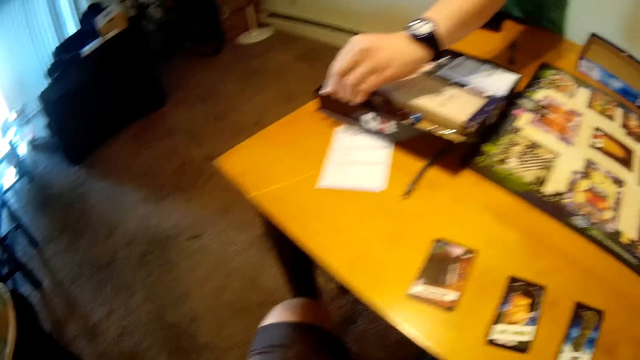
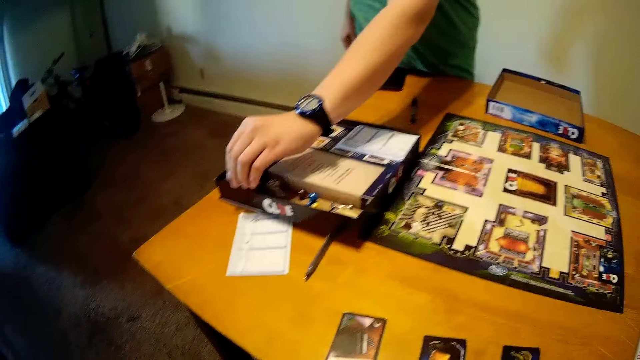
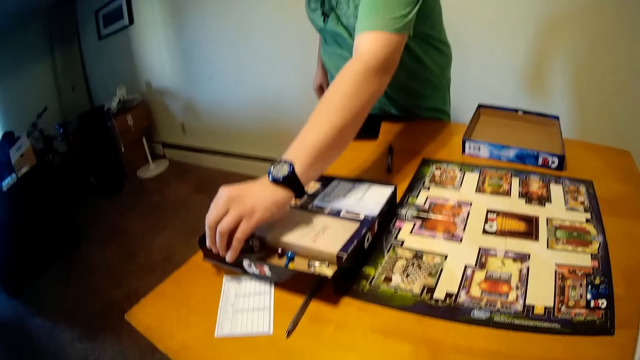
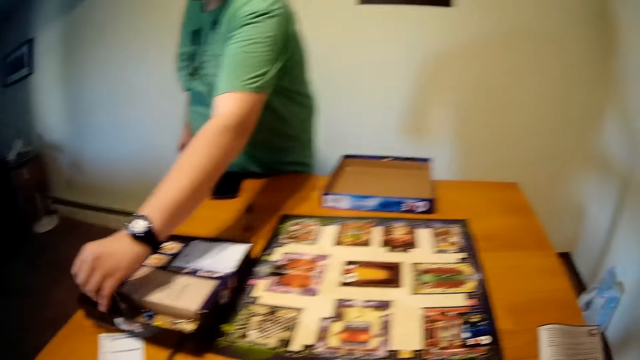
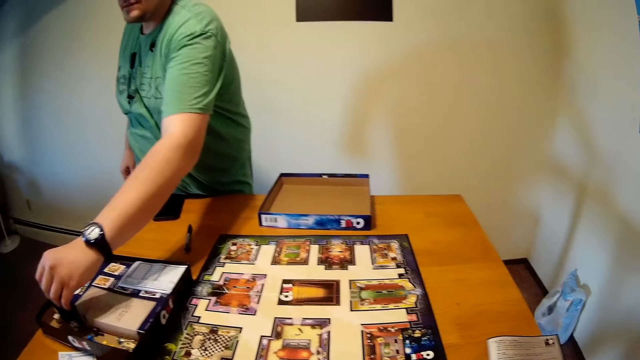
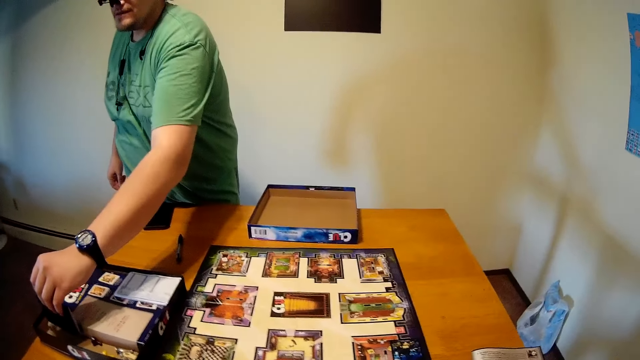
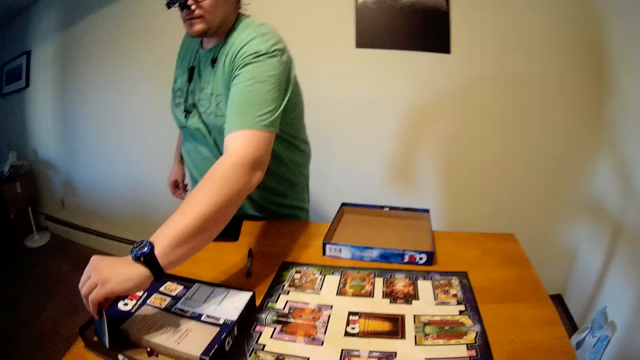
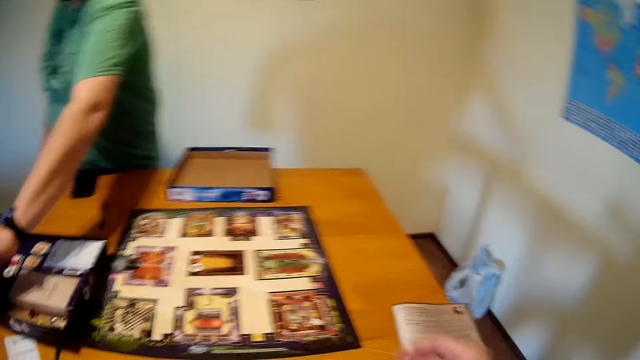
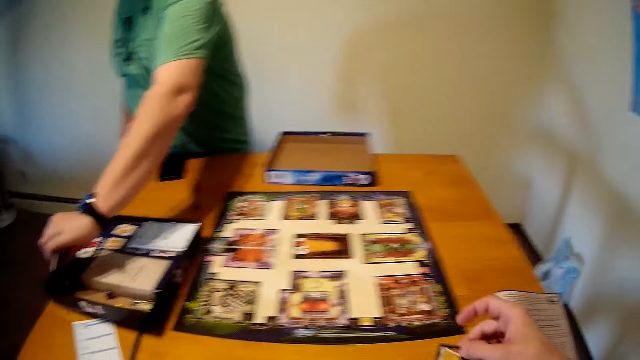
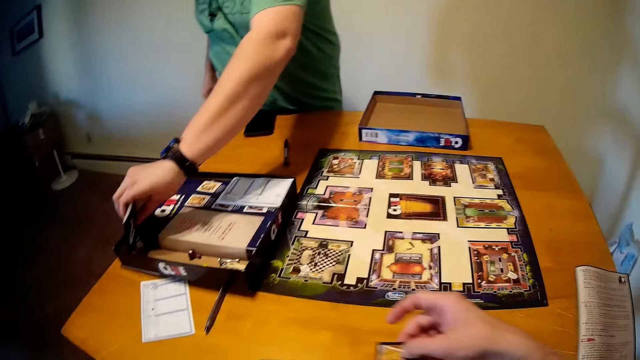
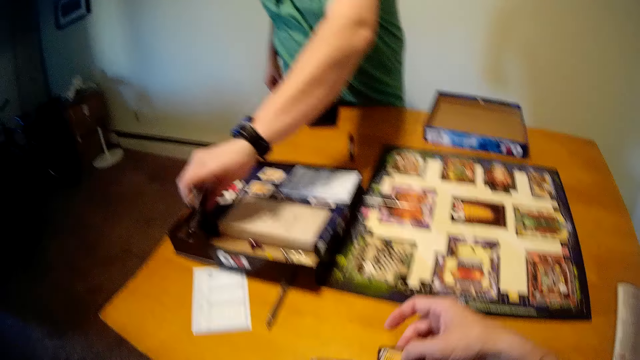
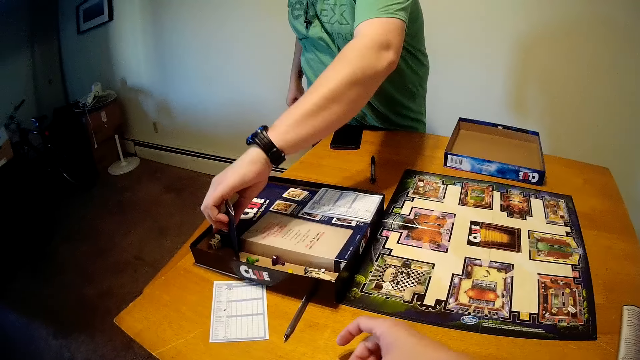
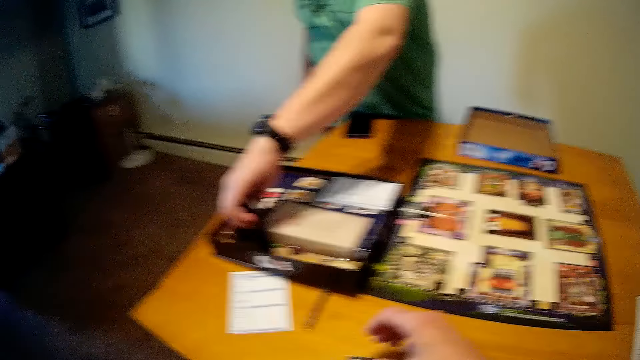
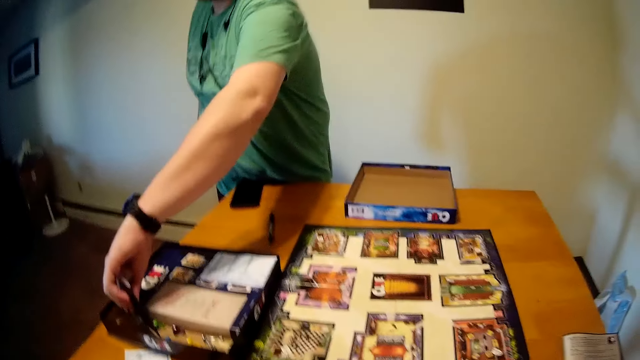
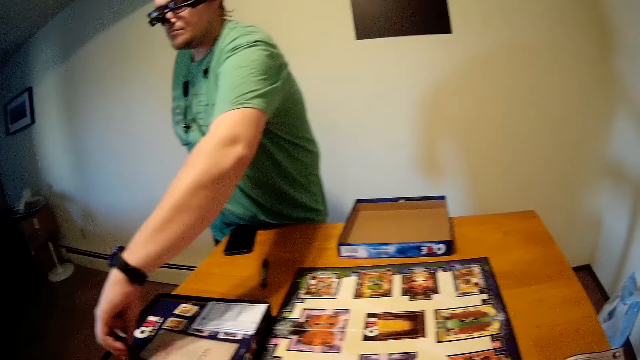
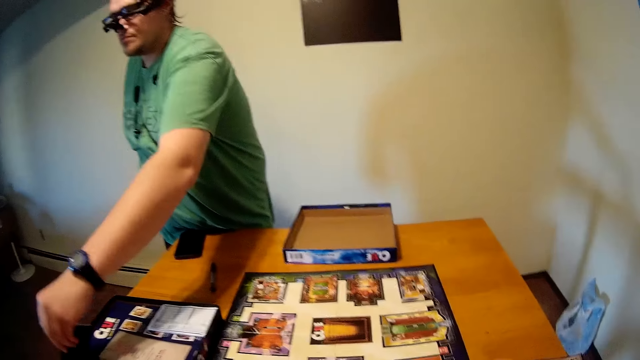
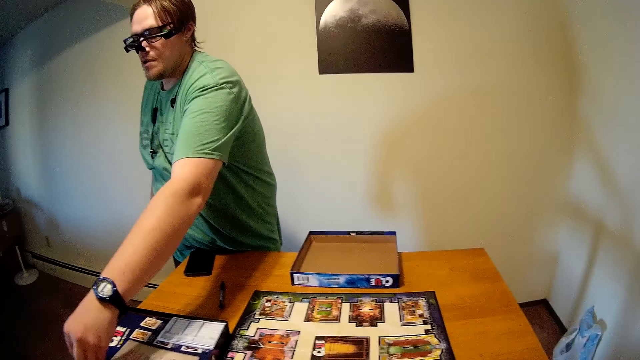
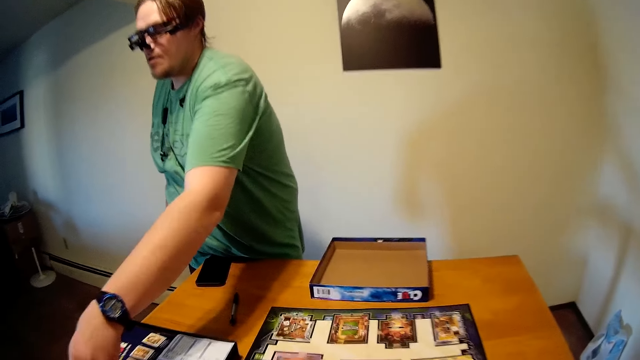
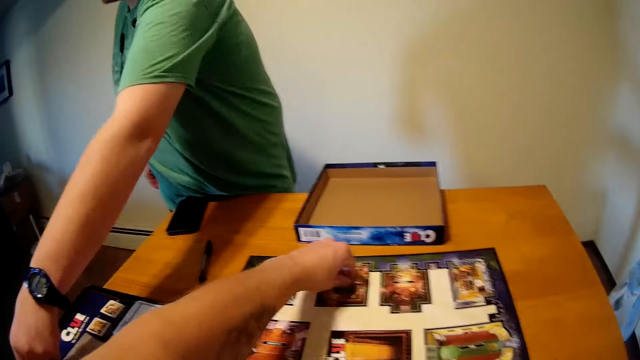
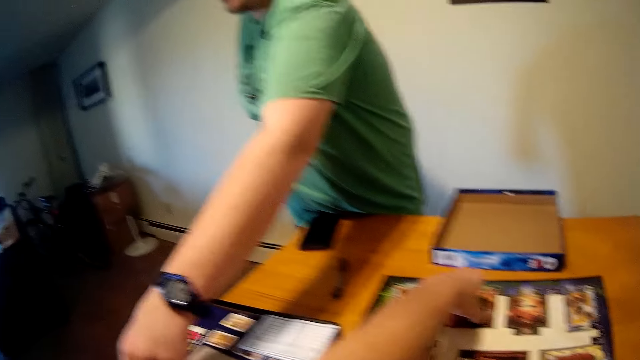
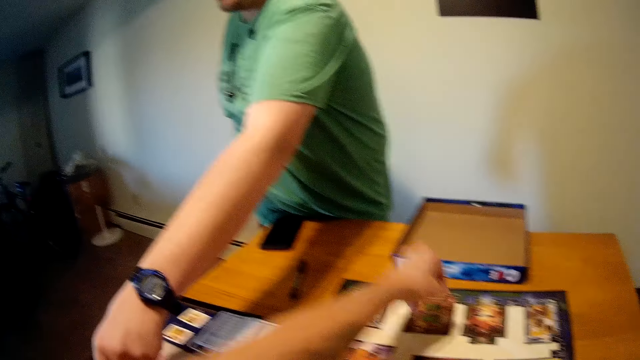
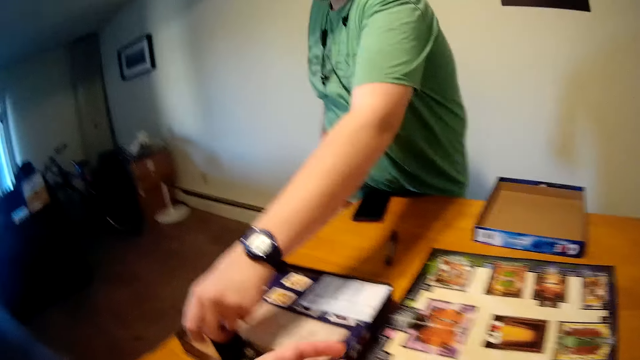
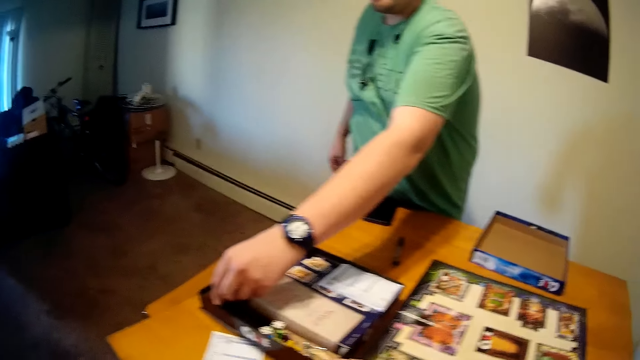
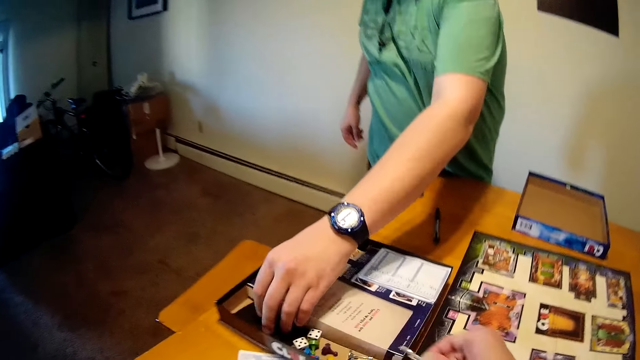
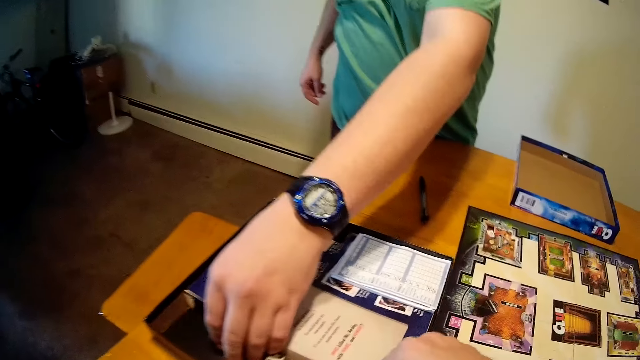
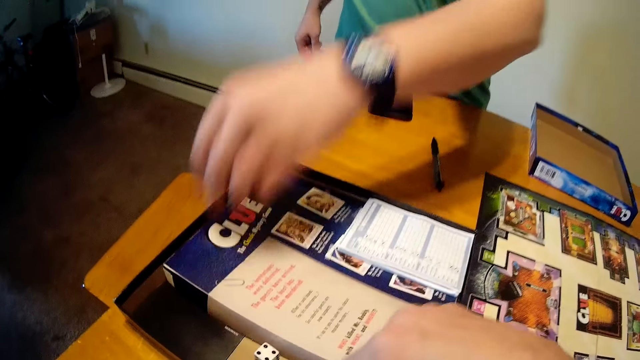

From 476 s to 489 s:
The camera wearer puts a card on the table. A person arranges cards in the box. The camera wearer holds the cards on the table. The person plays the cards on the table.

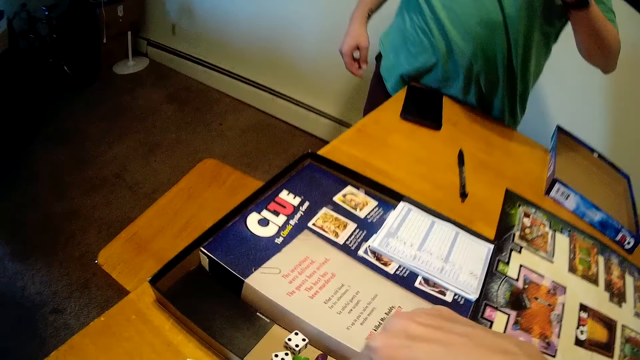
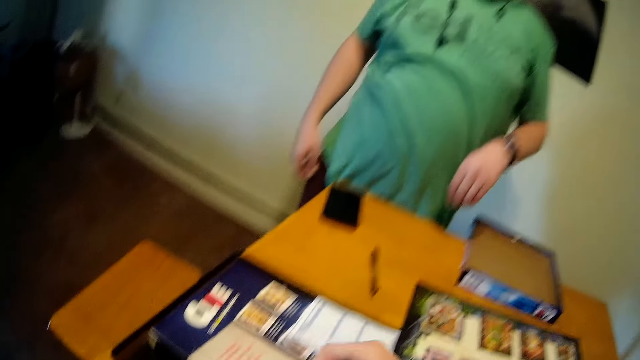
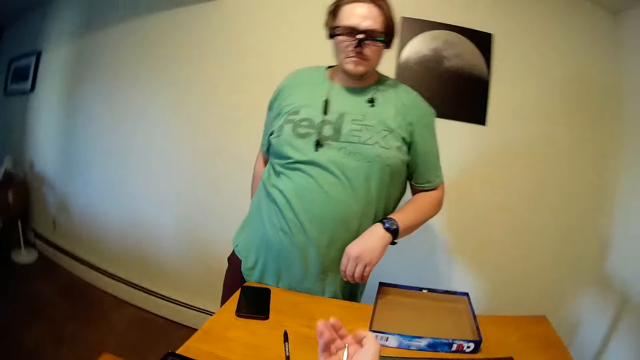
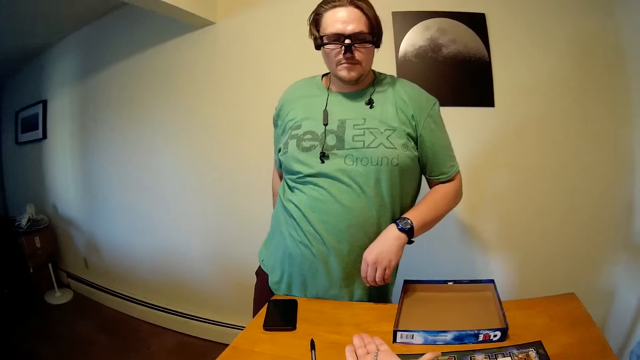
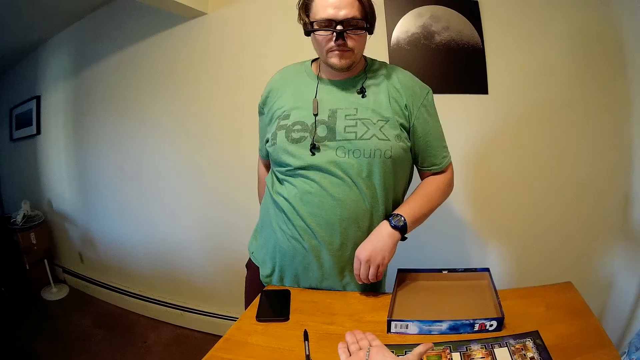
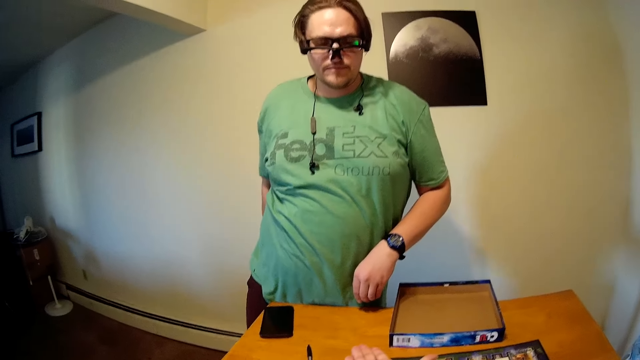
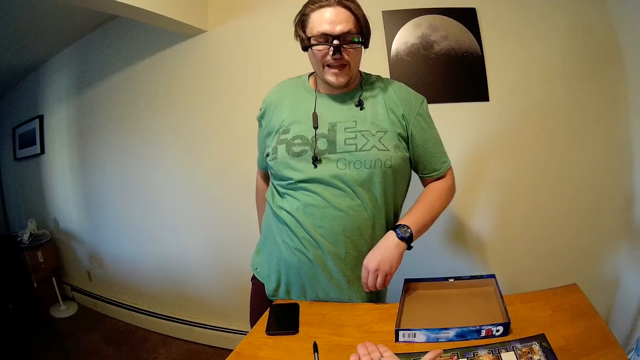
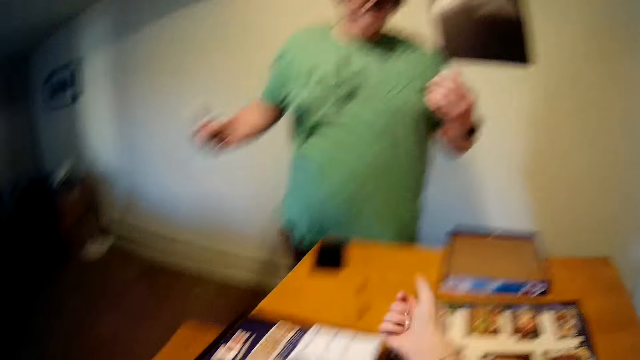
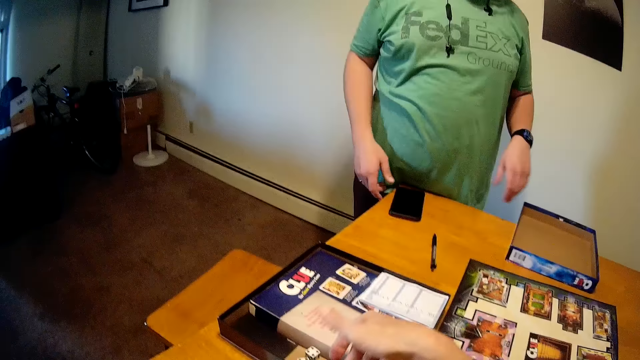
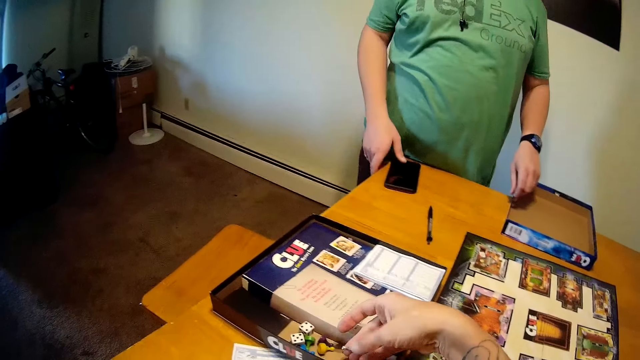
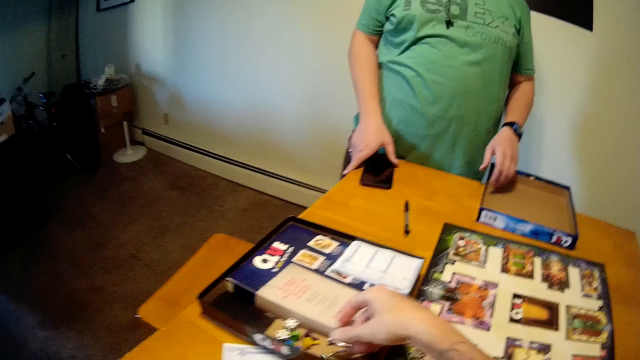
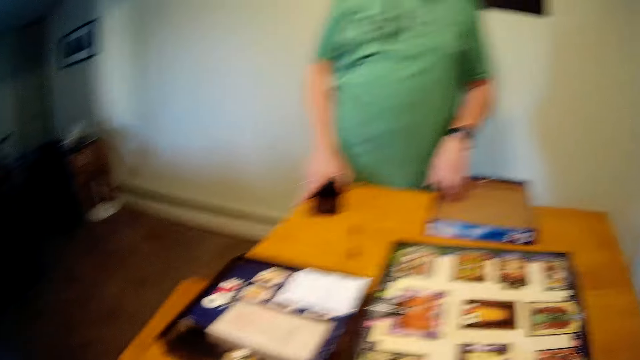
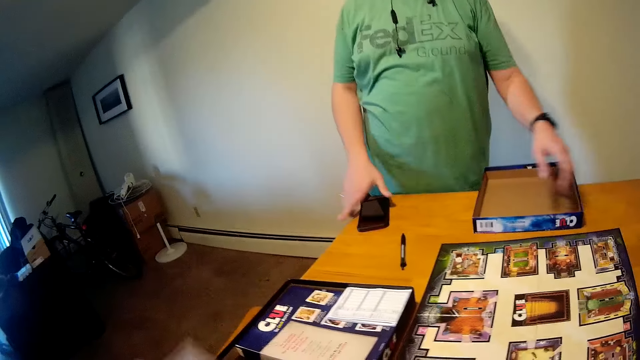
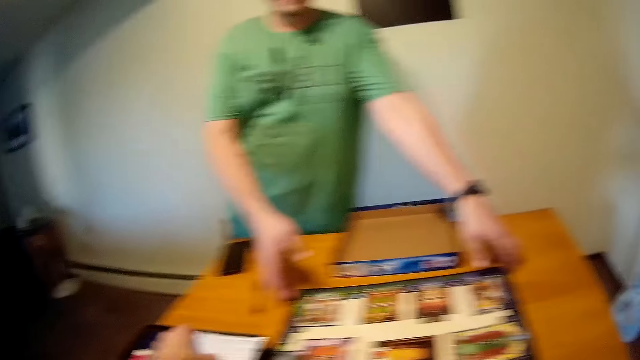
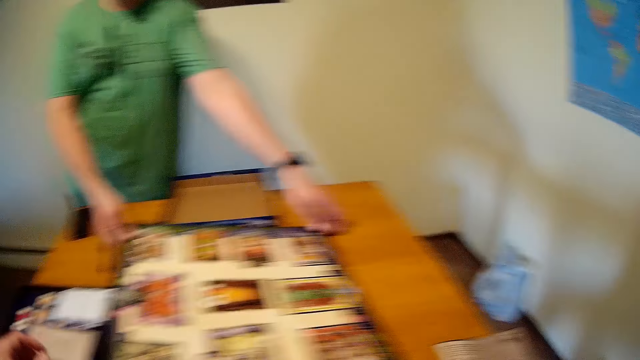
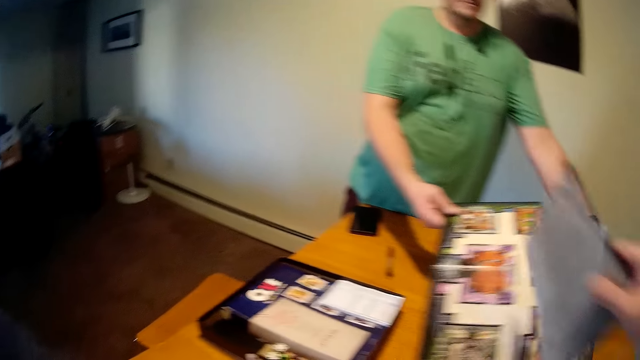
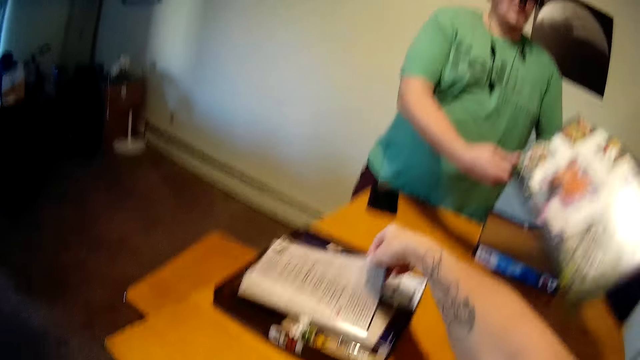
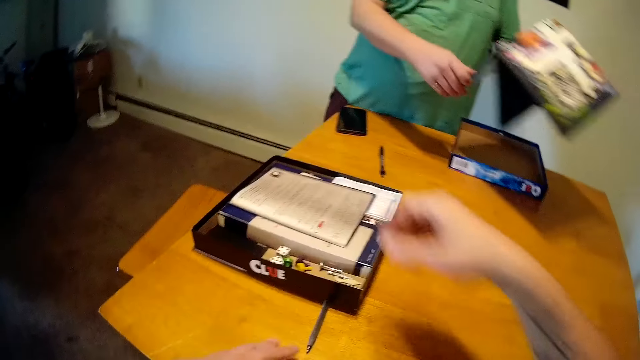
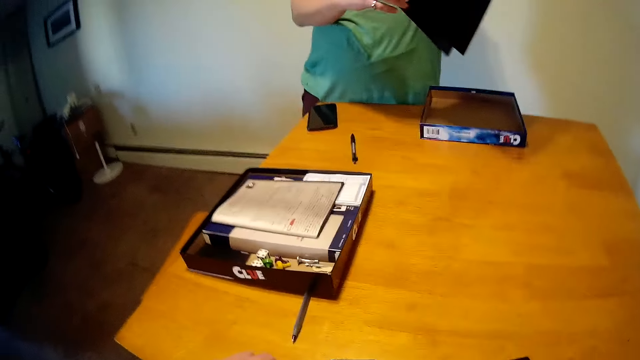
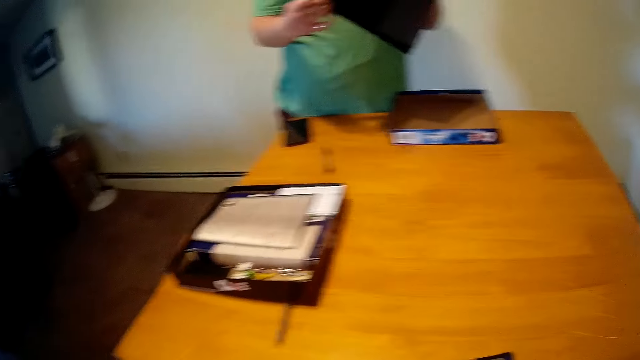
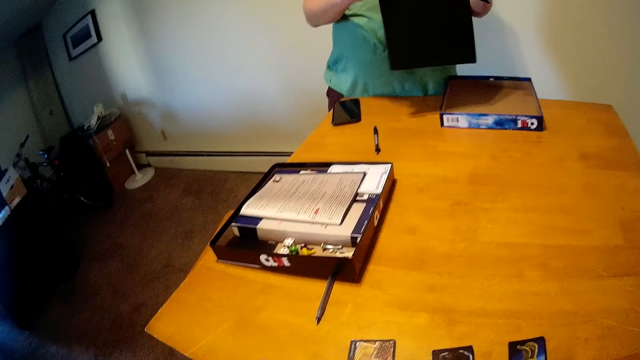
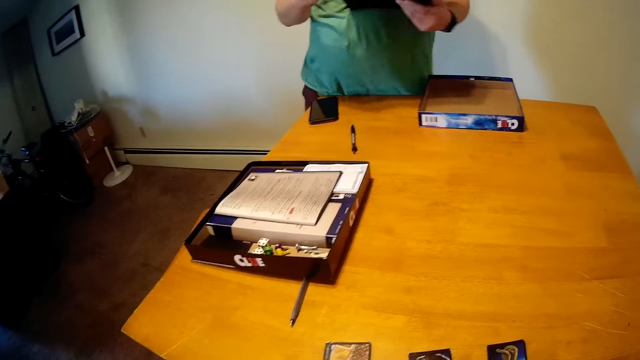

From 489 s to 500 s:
The camera wearer stares at the cards on the table. They point at a person. The person talks. The camera wearer puts a hand on the box lid. The person picks a chart from the table. The camera wearer moves the game chart from the table. They put a book on top of the box. The person puts the book on the table.
